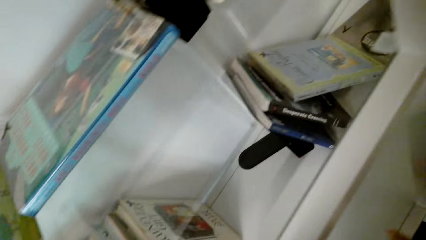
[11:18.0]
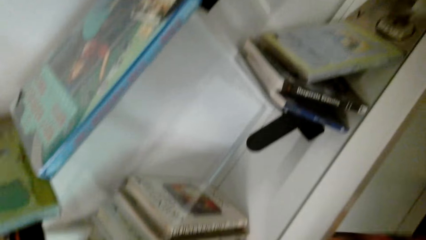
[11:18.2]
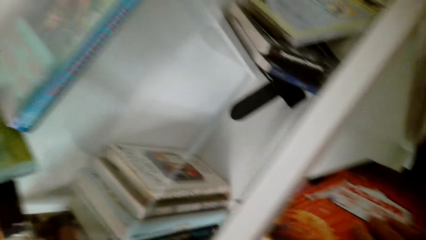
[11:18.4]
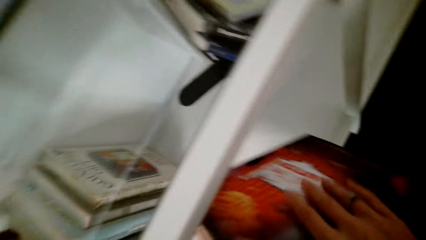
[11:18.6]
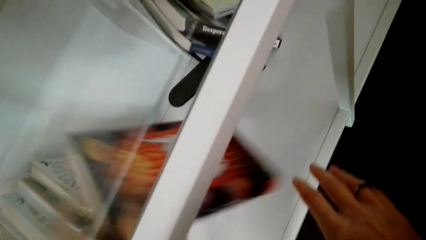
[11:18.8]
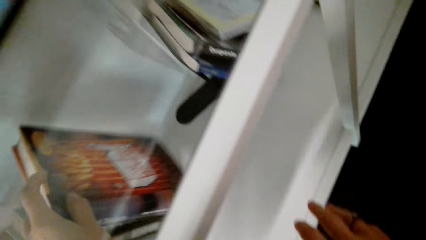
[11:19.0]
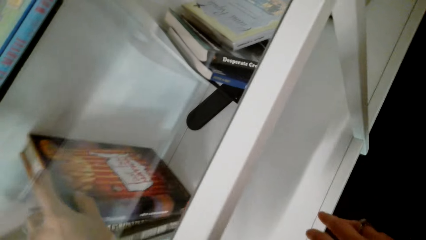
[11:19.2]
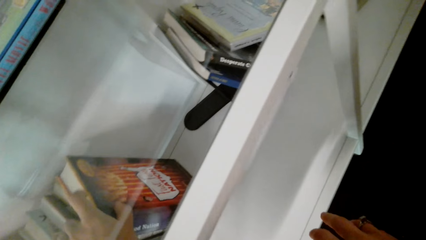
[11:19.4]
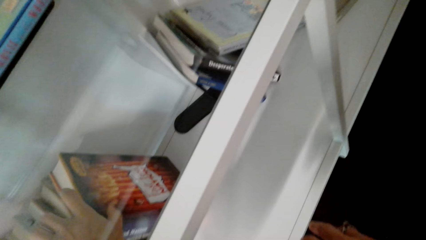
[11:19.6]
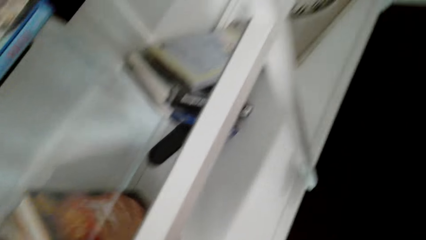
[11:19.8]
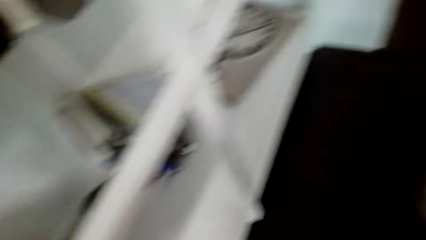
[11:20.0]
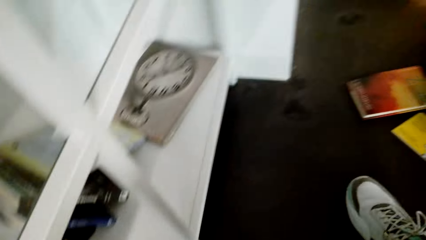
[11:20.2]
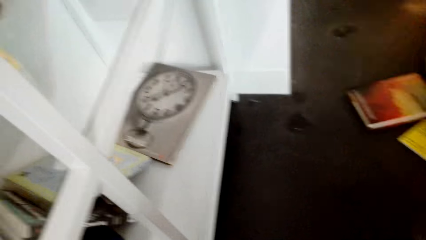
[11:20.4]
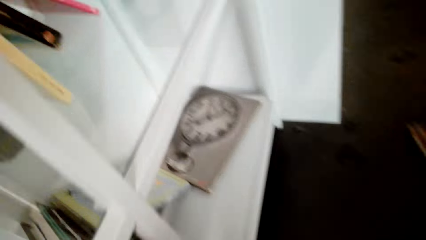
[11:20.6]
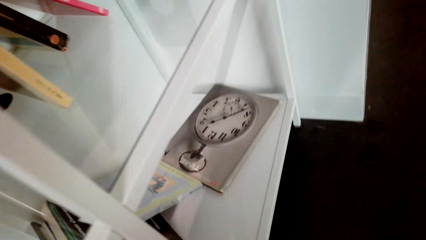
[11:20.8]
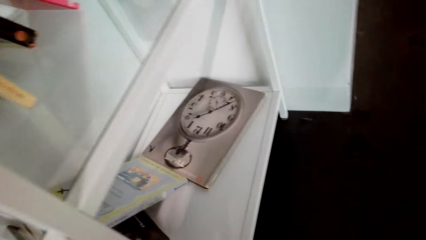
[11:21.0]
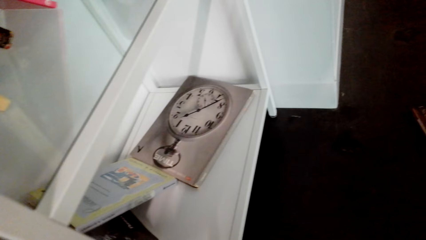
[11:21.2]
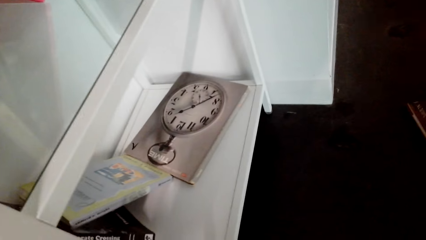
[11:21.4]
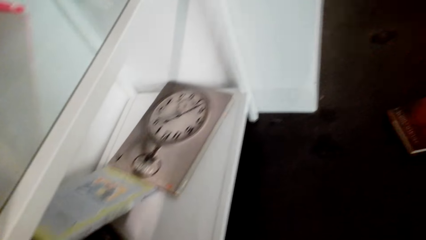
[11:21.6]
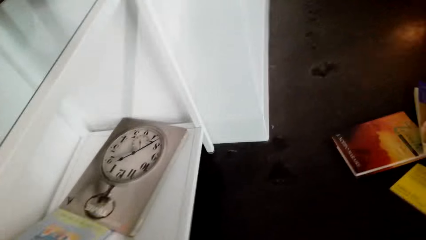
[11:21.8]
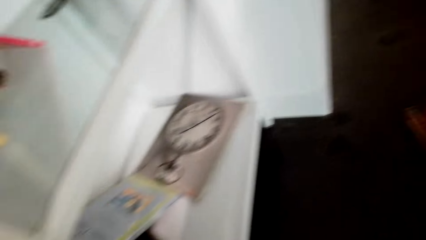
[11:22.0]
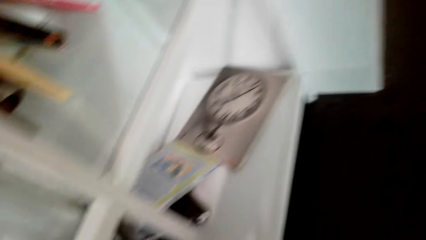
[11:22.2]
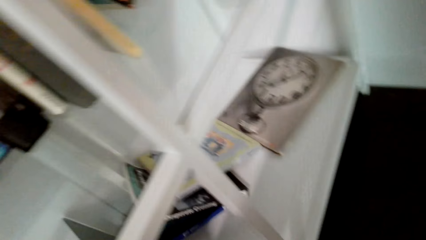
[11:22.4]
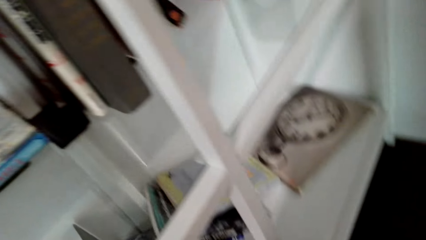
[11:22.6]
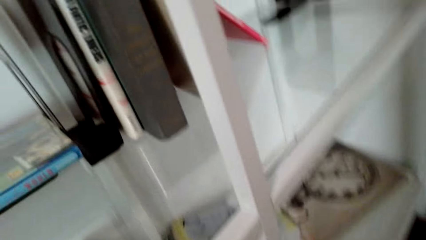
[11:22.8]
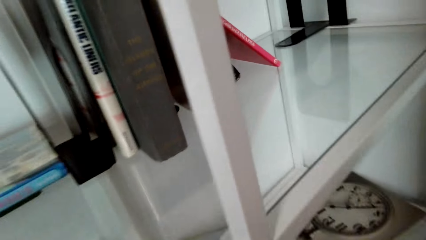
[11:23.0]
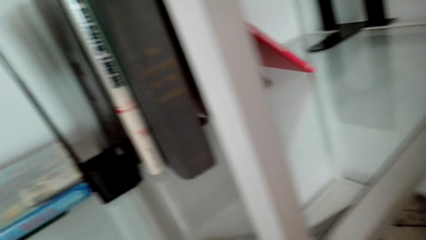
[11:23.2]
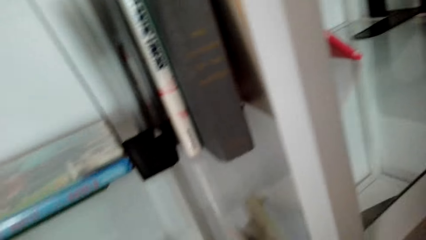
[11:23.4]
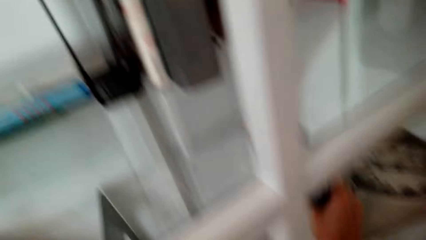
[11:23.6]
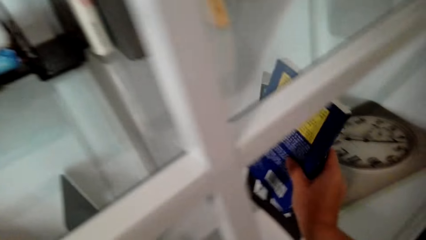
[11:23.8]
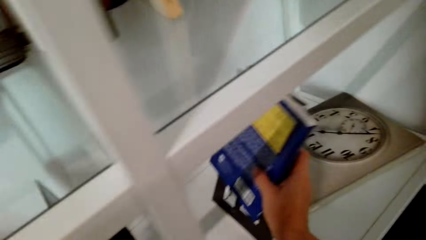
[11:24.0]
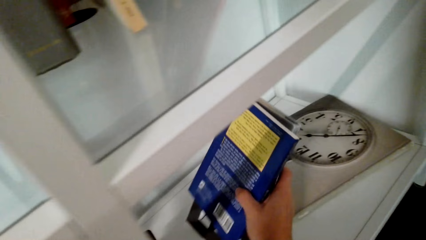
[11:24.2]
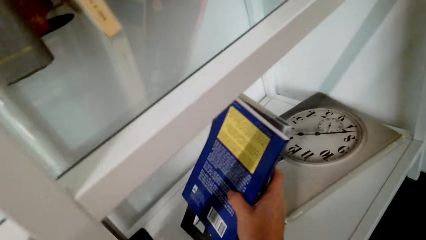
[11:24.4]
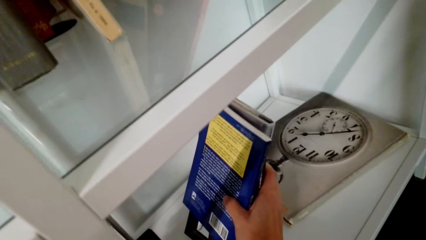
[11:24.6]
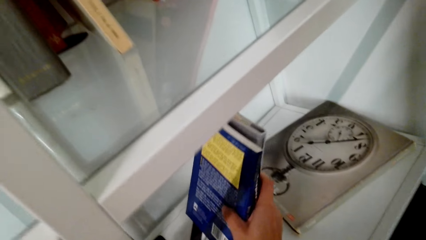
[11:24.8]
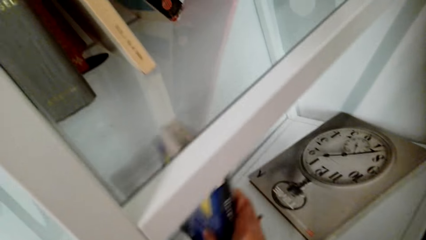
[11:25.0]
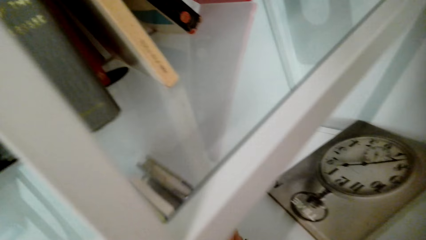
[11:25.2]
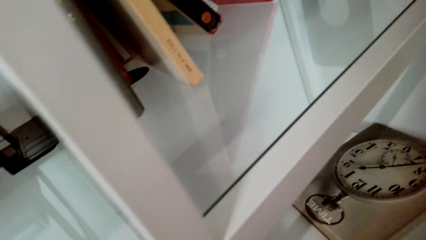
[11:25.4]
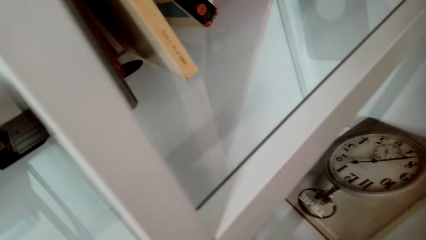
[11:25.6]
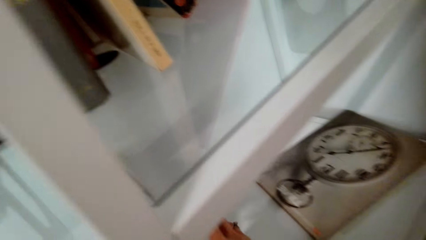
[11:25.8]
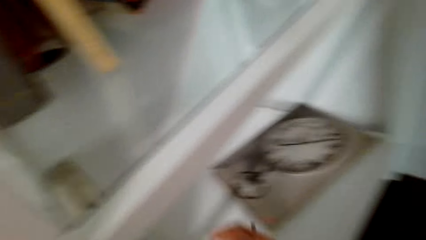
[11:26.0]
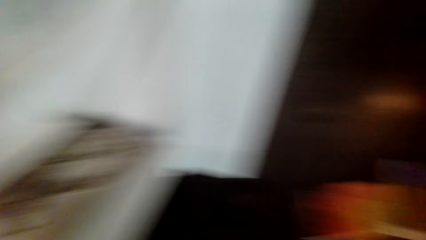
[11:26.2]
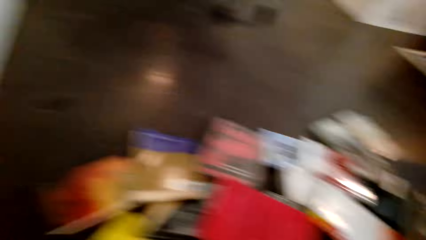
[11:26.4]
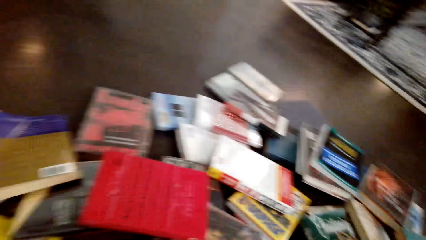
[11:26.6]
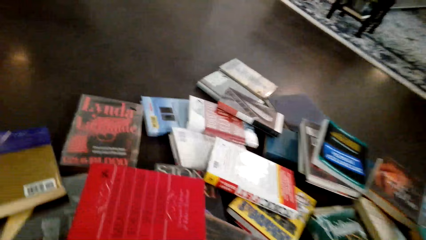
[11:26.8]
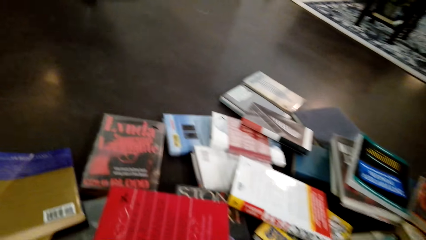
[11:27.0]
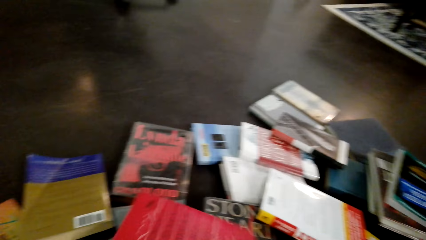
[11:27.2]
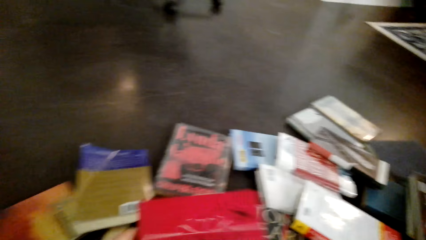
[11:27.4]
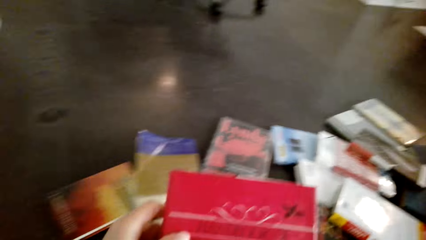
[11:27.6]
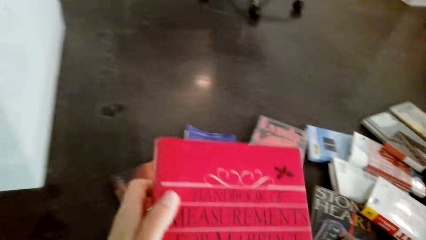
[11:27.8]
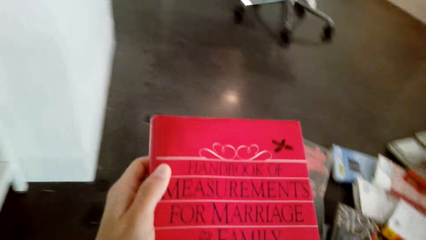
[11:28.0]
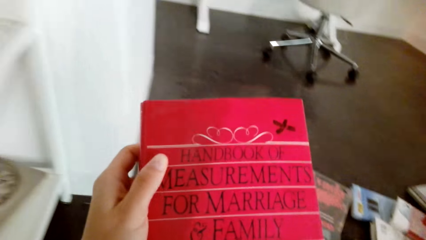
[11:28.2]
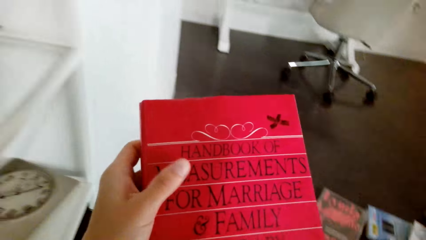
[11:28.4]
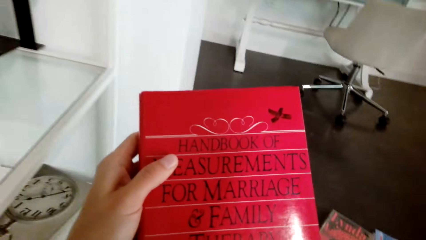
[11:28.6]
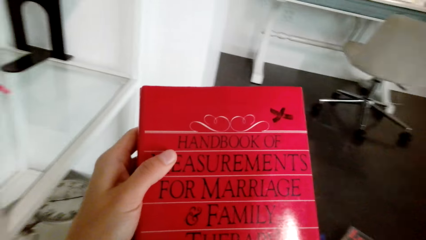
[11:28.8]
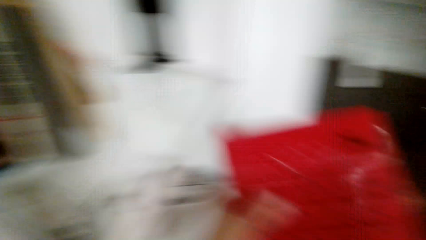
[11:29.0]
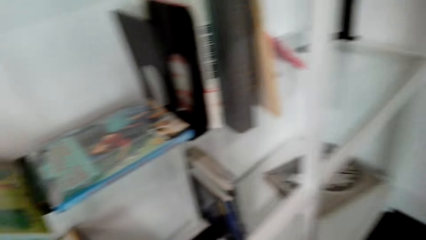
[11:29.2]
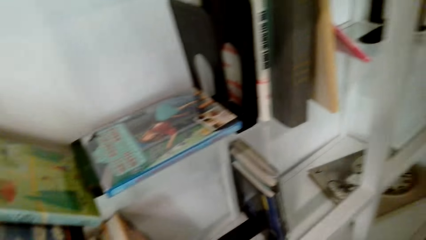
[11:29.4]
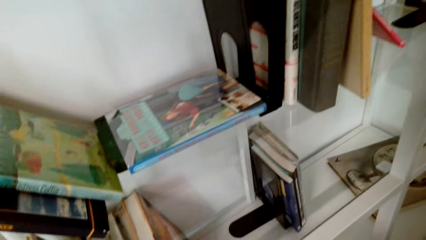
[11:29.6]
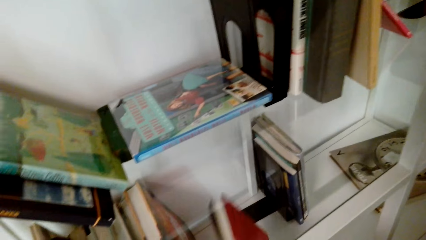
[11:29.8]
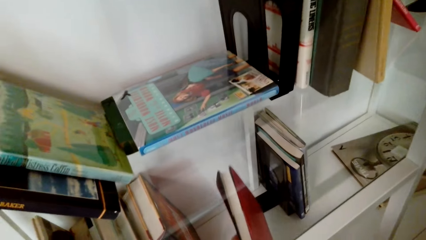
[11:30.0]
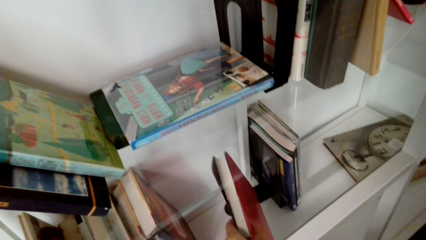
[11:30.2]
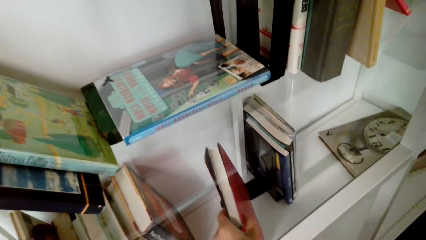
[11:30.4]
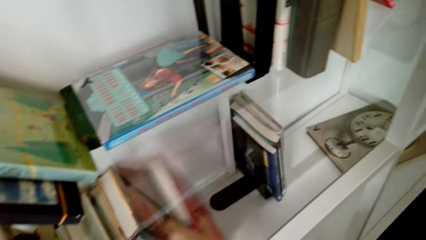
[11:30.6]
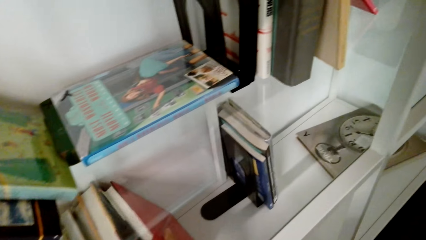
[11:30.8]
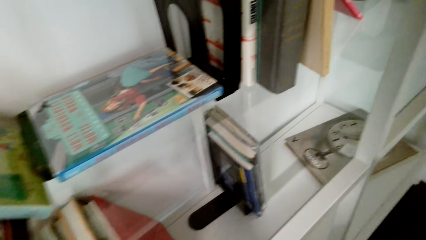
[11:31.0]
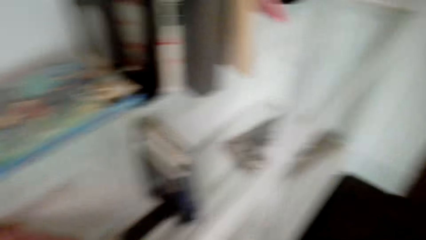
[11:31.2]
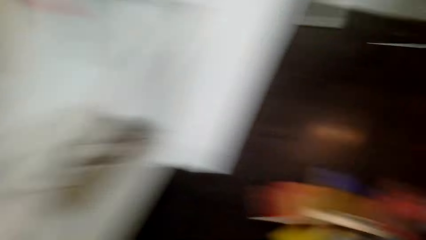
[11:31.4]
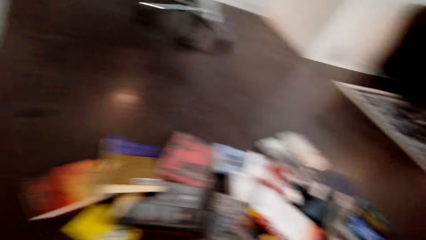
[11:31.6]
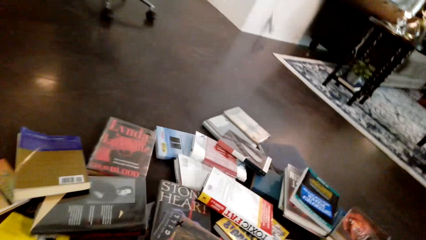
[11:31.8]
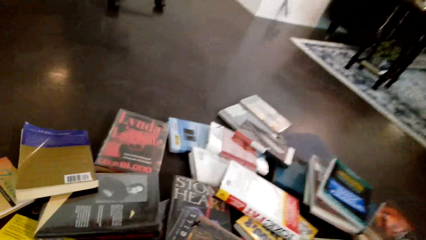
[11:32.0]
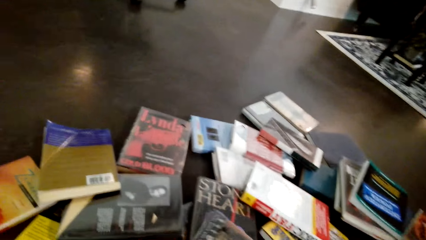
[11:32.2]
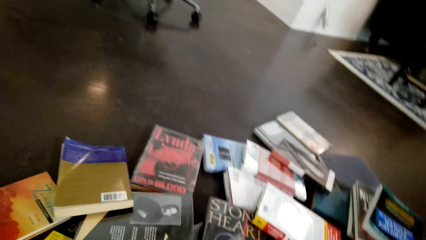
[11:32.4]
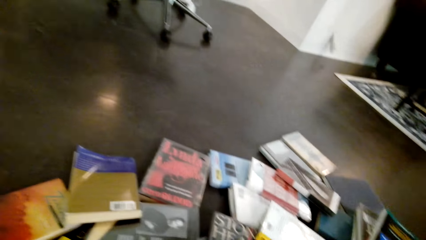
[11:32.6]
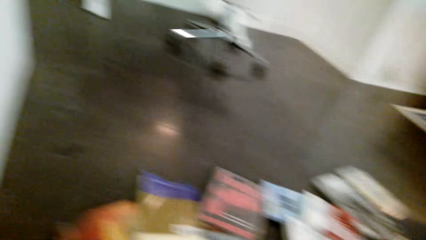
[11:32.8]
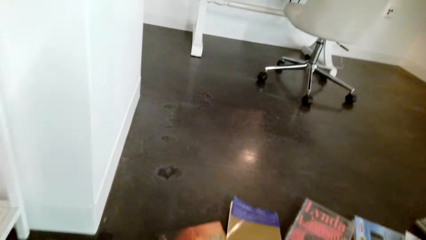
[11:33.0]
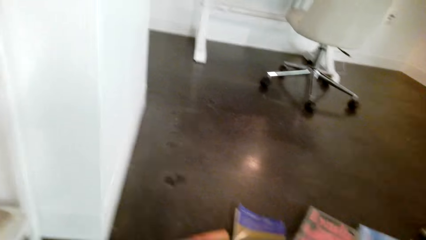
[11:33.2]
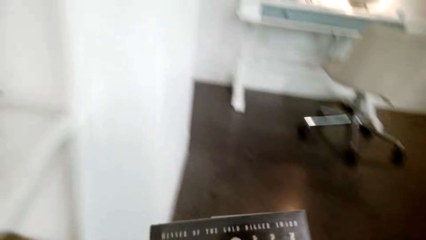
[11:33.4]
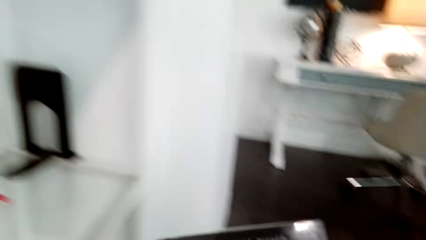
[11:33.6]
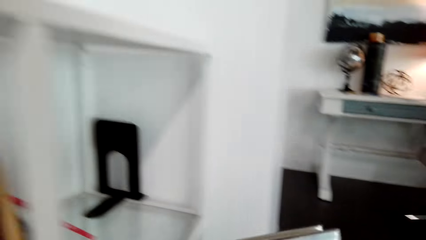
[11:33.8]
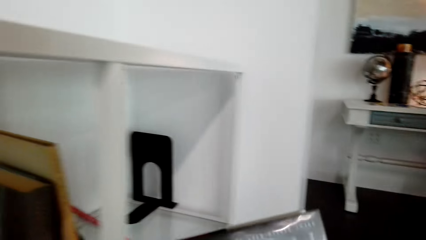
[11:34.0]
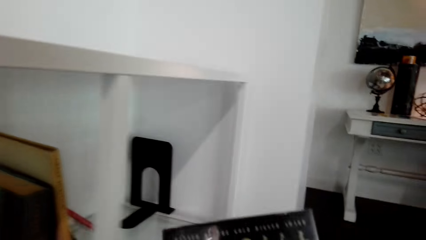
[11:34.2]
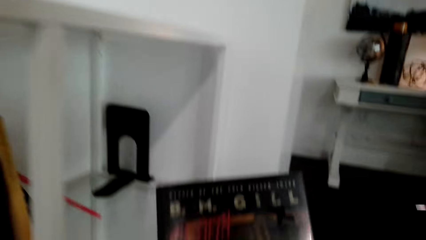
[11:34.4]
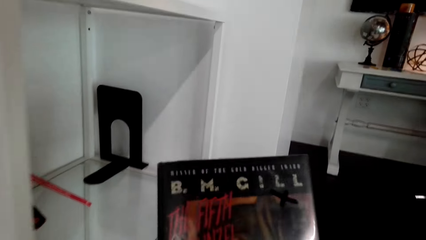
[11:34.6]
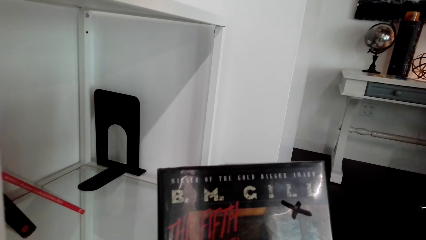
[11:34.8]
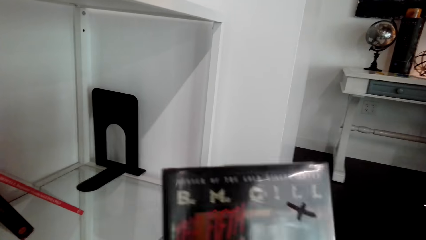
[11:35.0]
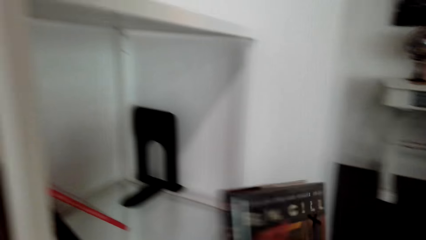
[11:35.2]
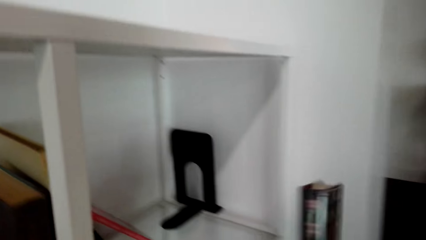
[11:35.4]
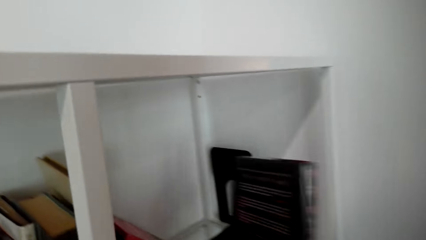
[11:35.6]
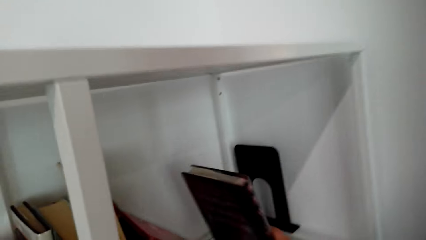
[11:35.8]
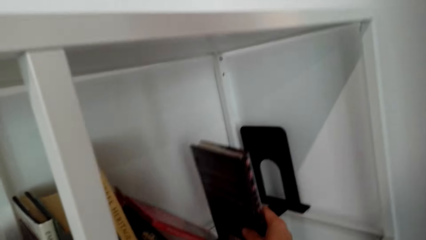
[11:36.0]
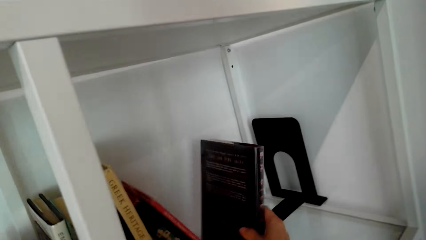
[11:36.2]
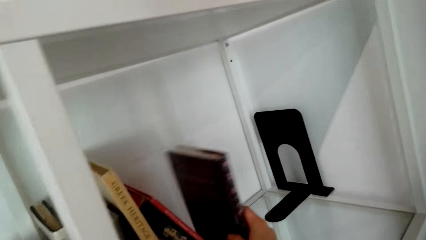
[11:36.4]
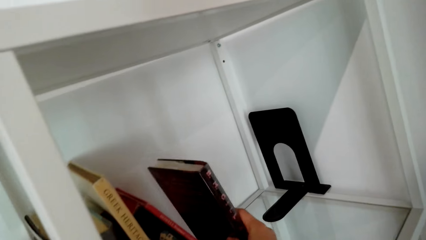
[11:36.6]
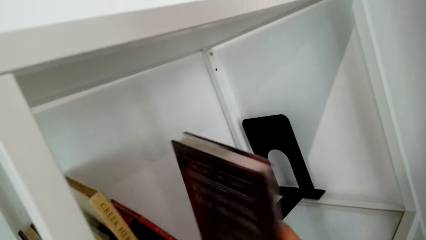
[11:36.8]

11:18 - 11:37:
The camera wearer places the left hand on the book. They pick a book with the left hand and place the book in the shelf with the left hand. They look at the clock on the wall. They pick a book in the shelf with the right hand. They arrange some books. They place the books in the shelf with the right hand. They look at the books on the floor. They hold the book with the left hand. They look at the book. They place the book on the shelf. They hold a book. They look at the book. They place the book on the shelf.
